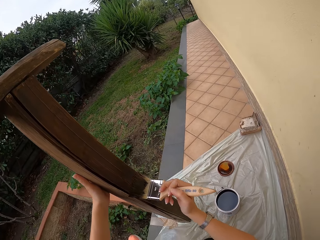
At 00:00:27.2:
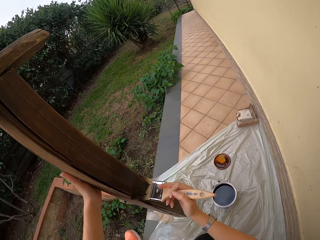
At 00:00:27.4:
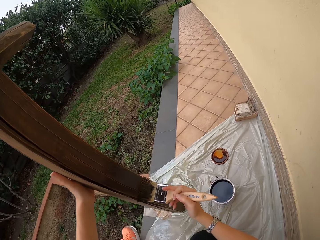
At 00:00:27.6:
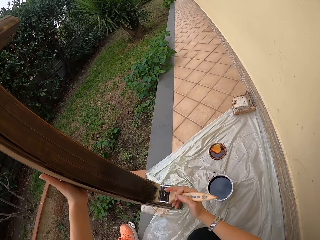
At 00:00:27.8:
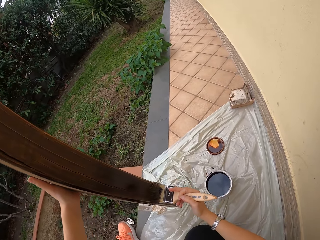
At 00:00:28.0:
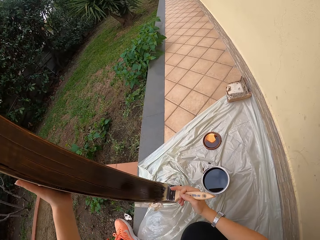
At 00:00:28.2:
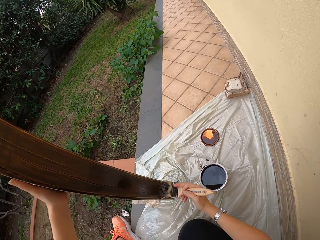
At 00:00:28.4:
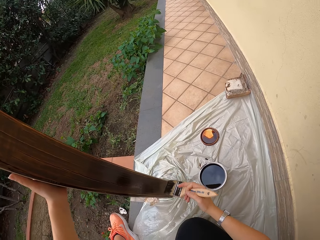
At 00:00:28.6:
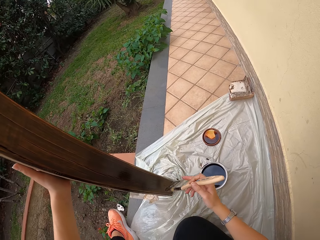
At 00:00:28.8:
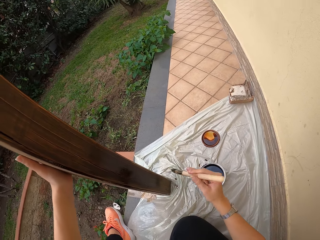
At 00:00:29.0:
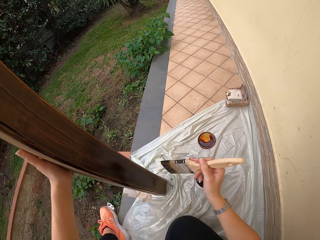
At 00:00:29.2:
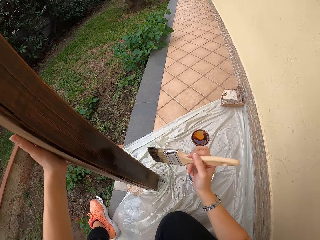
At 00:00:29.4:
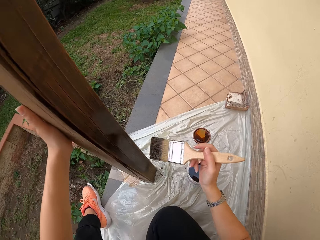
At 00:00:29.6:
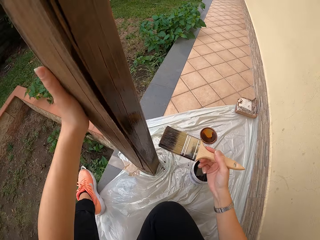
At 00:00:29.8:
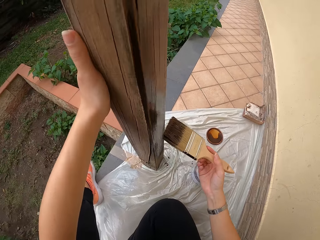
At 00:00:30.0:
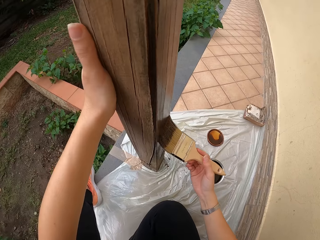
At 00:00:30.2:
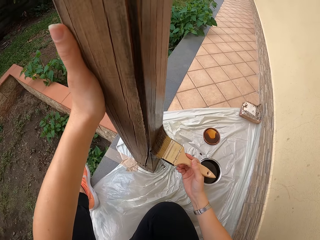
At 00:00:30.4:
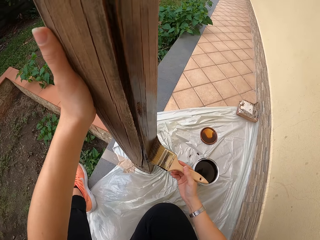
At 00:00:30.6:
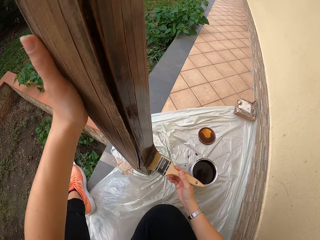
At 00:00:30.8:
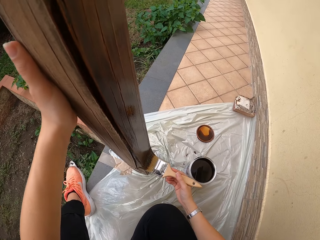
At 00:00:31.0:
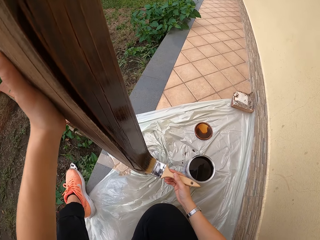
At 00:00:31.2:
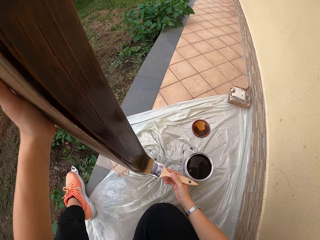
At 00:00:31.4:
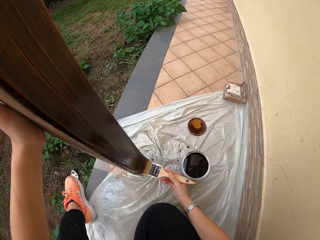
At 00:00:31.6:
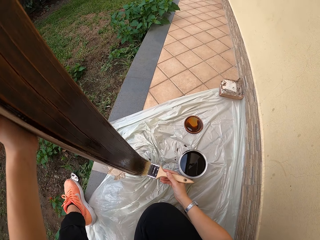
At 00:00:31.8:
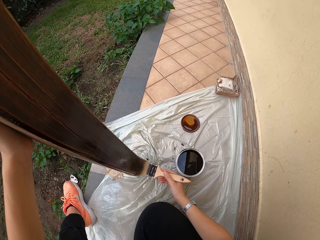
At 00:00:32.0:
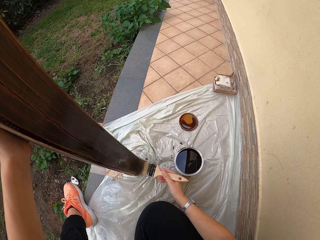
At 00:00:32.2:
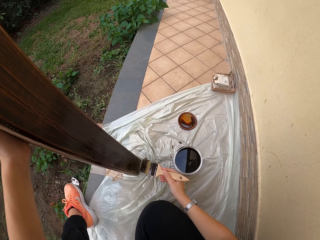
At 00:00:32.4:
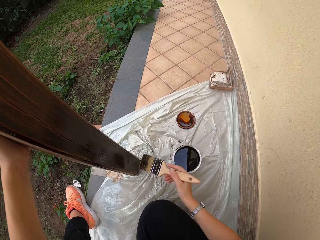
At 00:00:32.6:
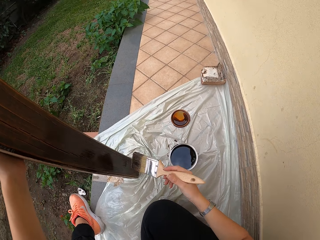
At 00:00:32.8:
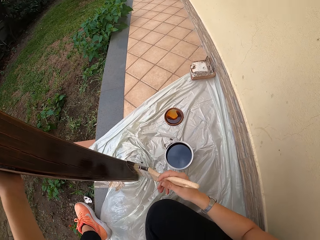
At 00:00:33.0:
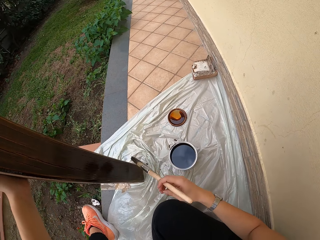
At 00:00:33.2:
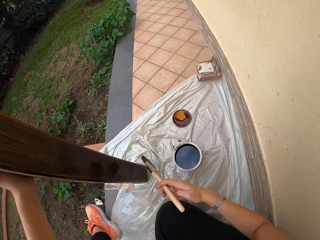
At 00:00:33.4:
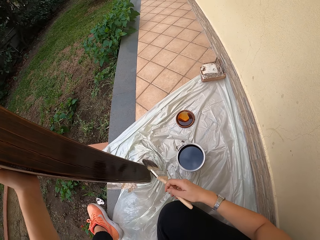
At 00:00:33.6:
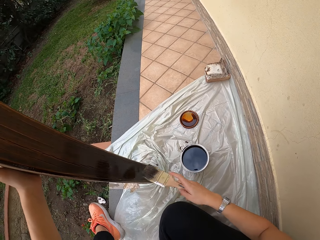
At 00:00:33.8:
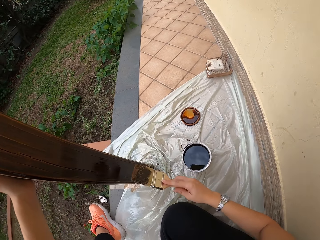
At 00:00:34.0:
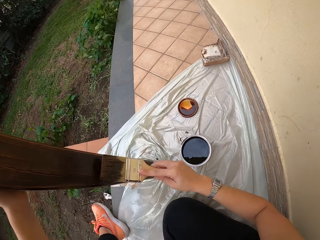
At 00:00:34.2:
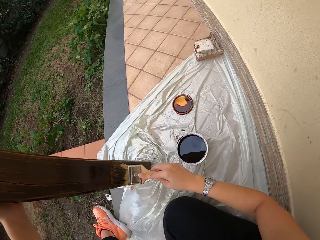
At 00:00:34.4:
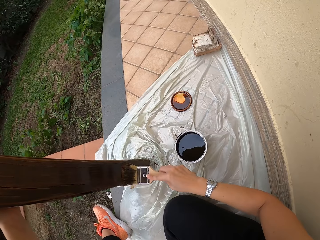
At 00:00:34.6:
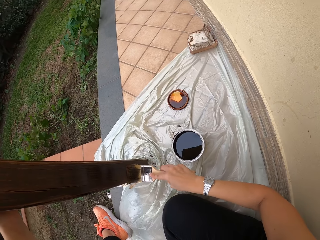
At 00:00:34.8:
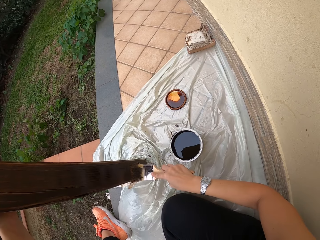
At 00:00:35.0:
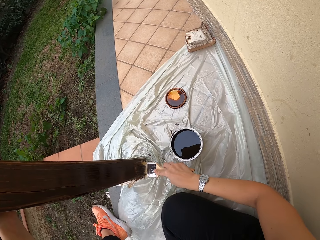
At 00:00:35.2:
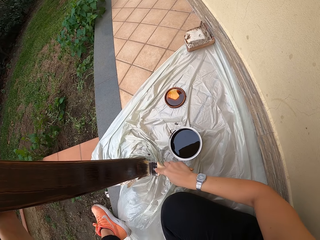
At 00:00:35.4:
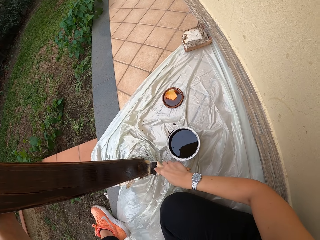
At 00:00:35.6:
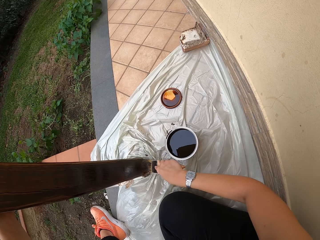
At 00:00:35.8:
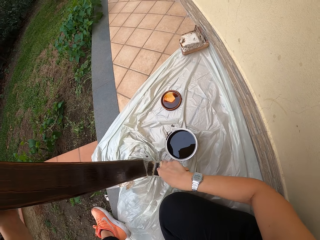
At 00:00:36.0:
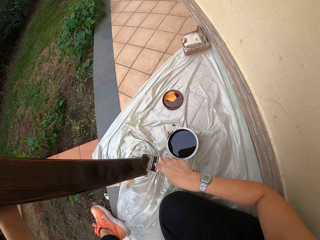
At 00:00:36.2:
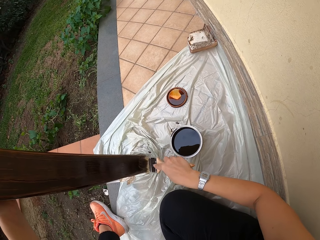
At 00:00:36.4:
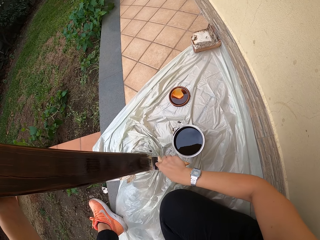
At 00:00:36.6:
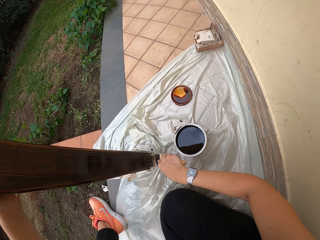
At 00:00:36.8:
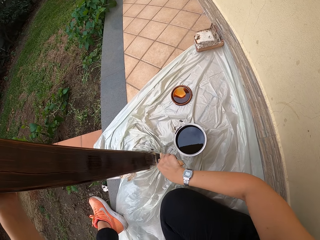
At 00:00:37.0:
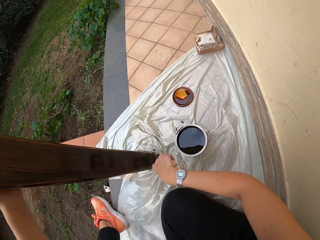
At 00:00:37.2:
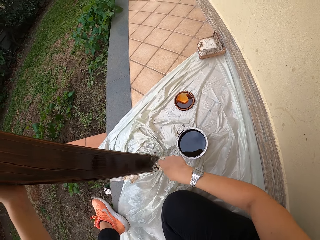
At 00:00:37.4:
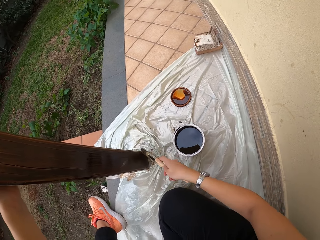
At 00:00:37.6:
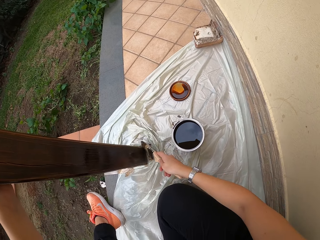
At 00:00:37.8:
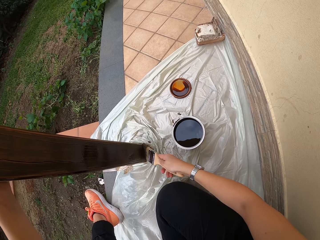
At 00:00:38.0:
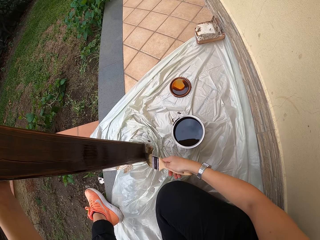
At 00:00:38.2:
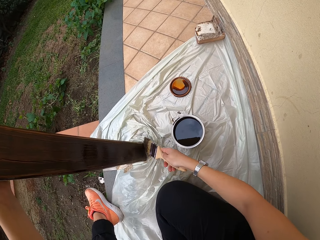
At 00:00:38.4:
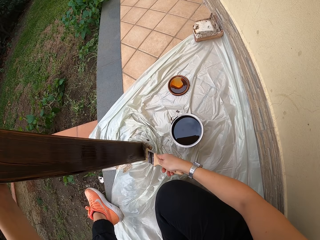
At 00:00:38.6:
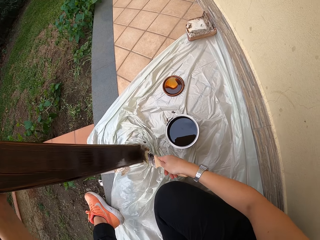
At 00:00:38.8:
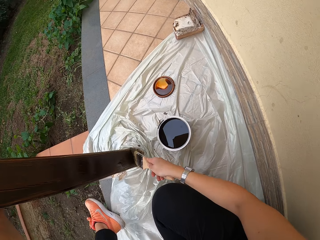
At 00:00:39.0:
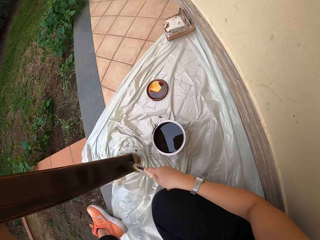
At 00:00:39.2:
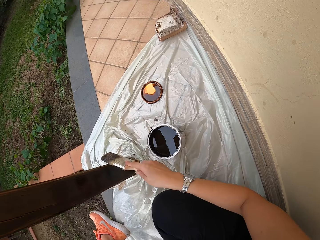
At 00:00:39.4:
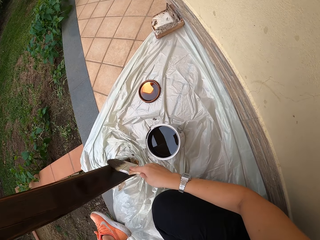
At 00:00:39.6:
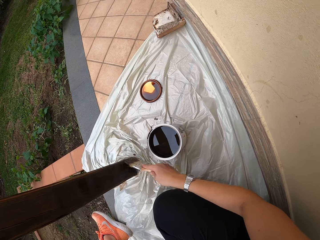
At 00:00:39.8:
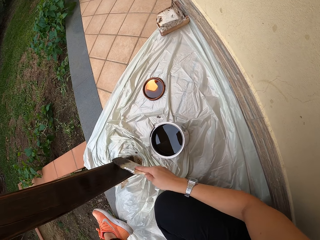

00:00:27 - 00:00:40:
The camera wearer turns the brush in his right hand. He paints the grill. He turns the brush in his right hand. He paints the grill.

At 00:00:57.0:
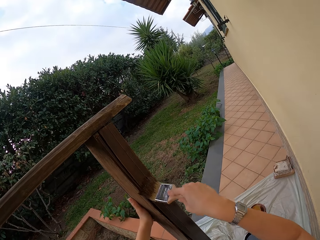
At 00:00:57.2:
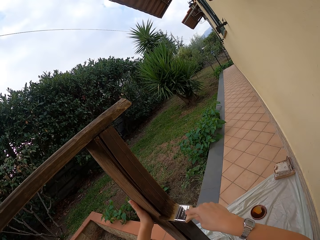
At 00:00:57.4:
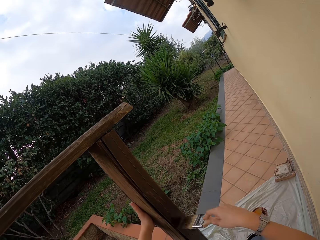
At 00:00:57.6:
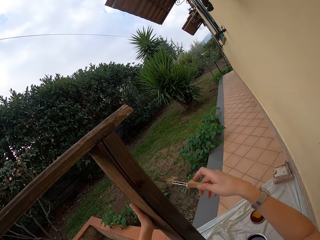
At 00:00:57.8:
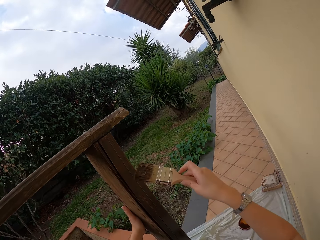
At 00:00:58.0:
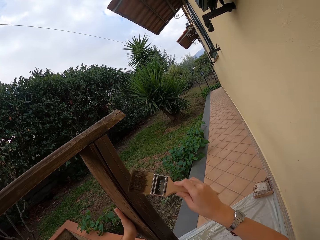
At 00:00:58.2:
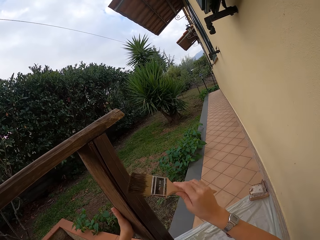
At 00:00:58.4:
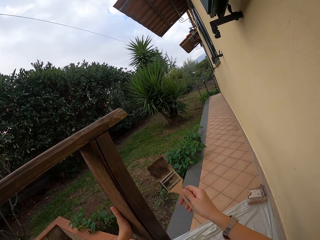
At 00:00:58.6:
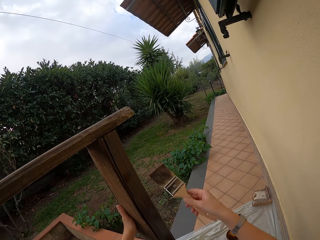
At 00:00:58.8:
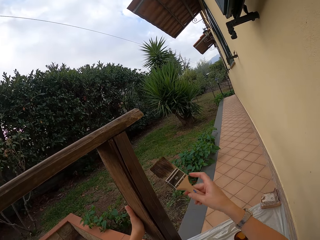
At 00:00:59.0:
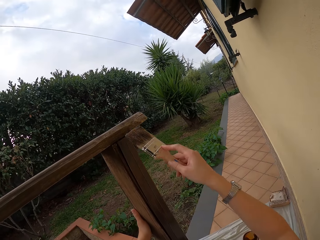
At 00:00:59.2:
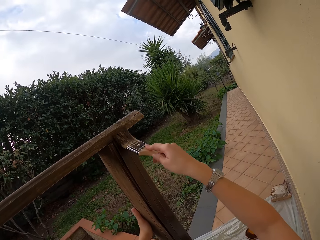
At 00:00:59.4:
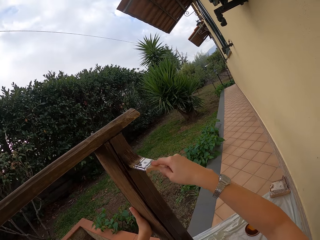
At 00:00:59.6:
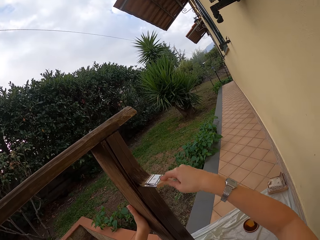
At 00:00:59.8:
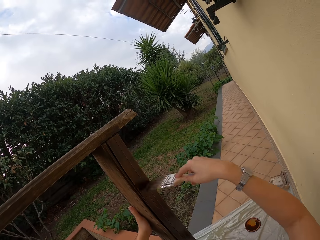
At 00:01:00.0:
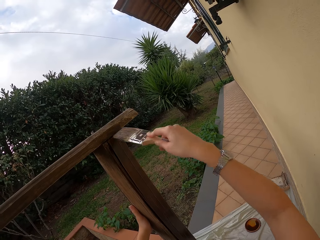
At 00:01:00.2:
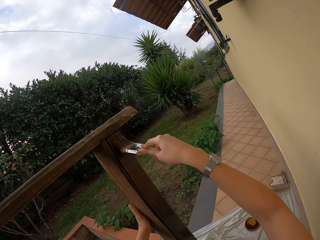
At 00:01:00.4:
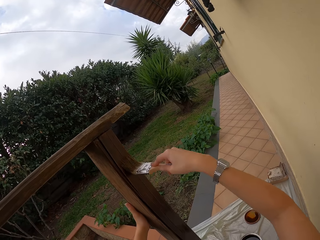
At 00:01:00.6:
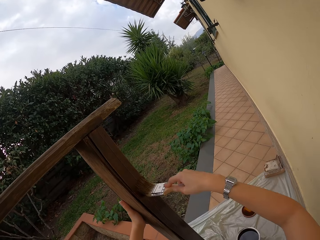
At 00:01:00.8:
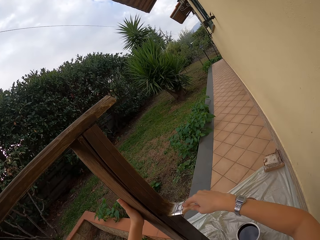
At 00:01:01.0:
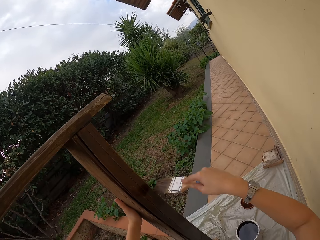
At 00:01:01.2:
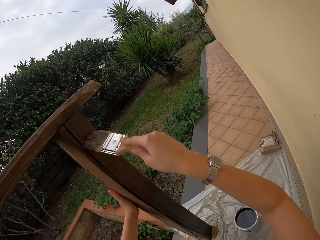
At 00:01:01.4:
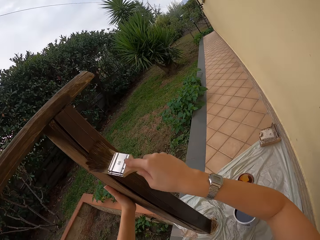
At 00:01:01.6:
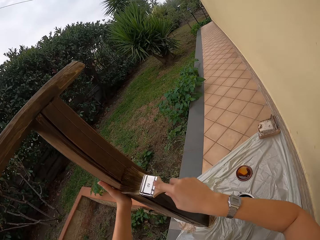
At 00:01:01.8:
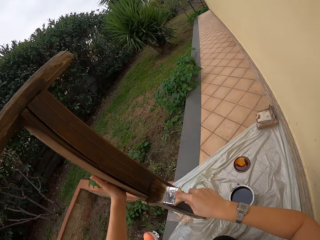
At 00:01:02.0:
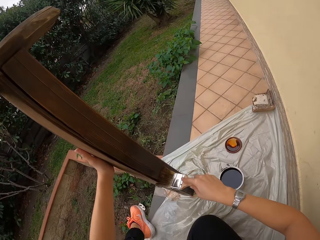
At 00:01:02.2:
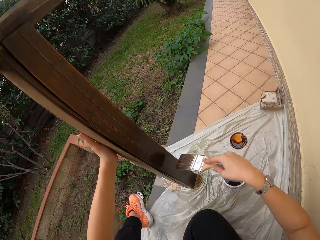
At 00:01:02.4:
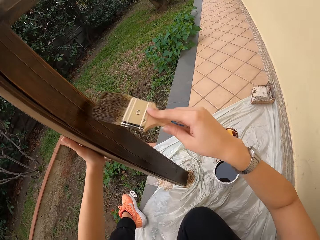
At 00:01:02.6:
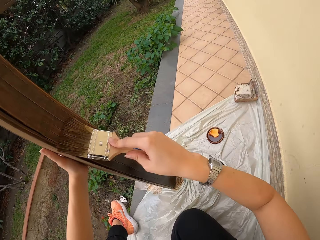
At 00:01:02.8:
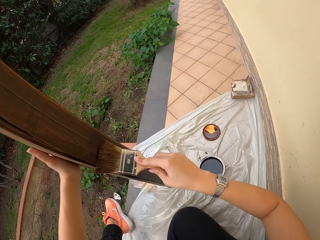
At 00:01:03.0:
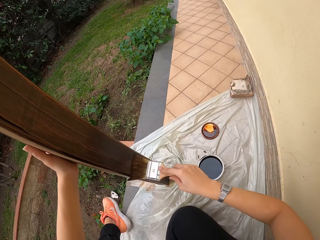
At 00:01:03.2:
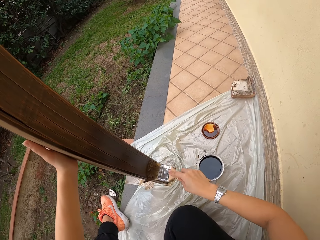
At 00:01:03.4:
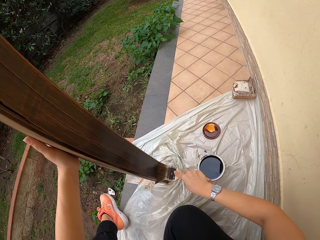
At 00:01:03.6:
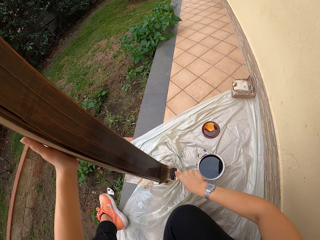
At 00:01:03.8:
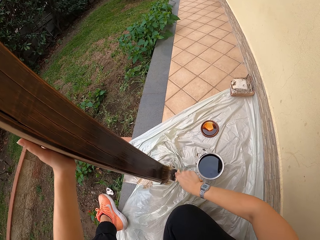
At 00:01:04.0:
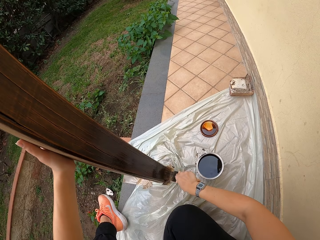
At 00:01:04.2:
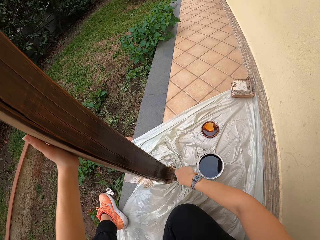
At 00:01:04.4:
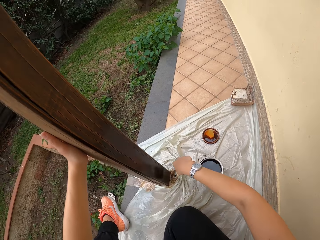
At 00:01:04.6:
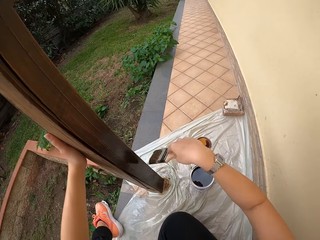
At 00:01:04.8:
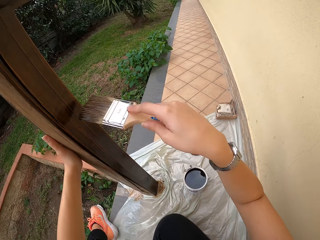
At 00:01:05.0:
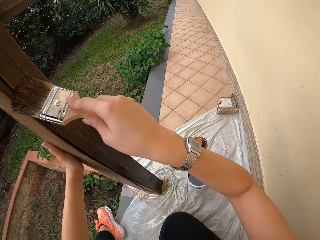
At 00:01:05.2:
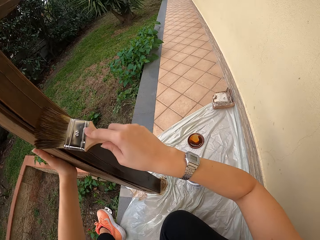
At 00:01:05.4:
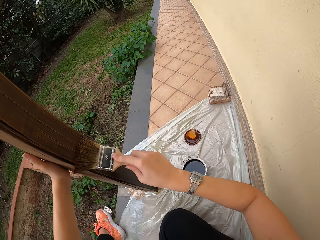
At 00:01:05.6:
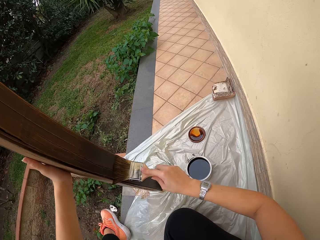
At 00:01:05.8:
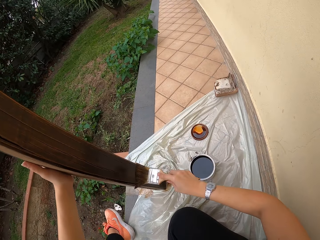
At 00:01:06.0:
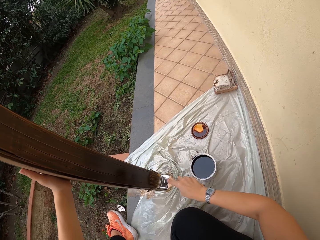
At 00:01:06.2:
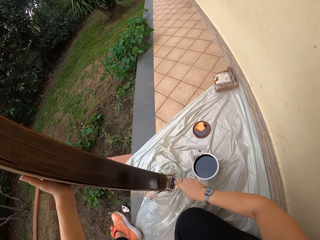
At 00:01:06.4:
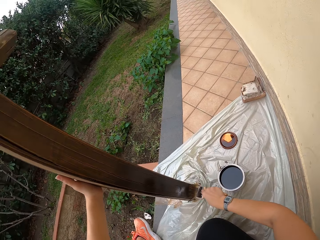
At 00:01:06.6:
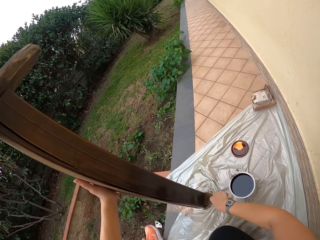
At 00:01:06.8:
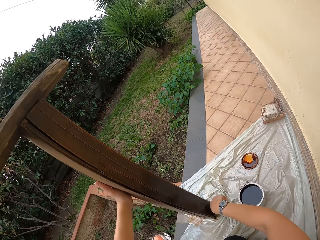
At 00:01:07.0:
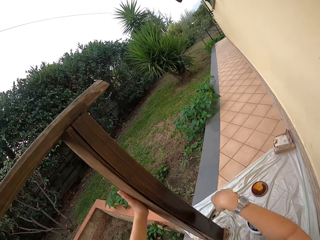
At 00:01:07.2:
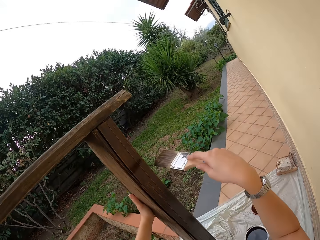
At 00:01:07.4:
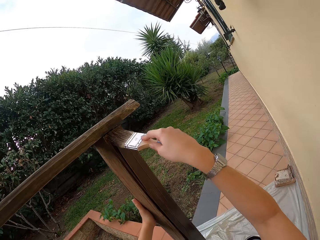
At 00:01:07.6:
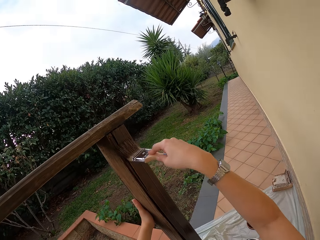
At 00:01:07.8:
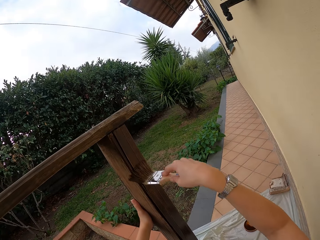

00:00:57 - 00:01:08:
The camera wearer turns the brush in his right hand. He paints the grill.
